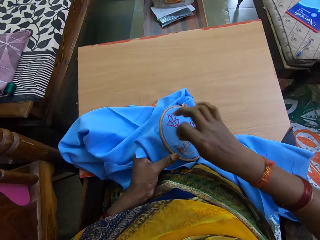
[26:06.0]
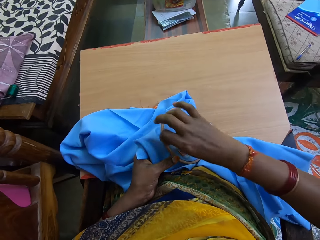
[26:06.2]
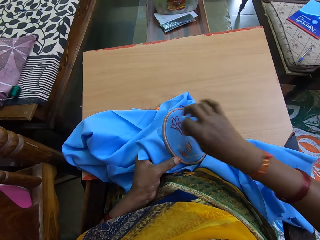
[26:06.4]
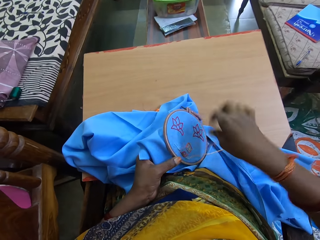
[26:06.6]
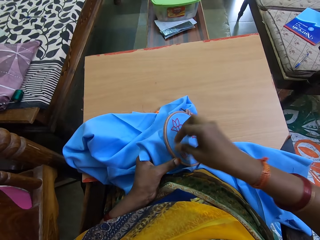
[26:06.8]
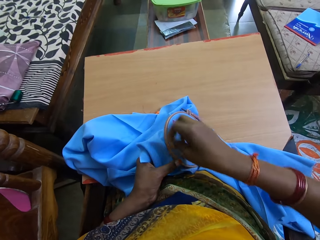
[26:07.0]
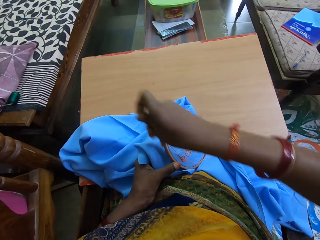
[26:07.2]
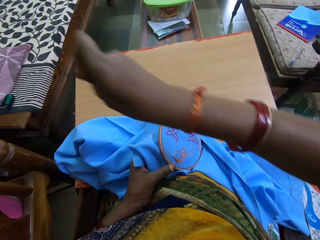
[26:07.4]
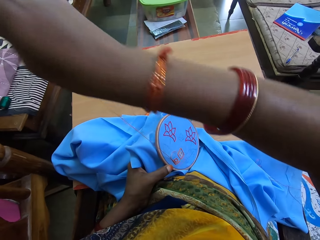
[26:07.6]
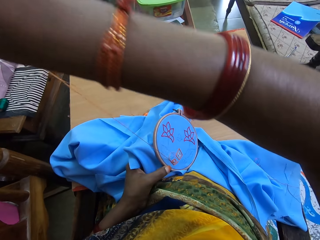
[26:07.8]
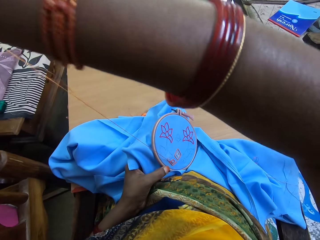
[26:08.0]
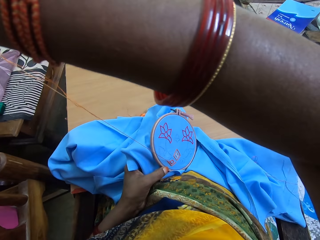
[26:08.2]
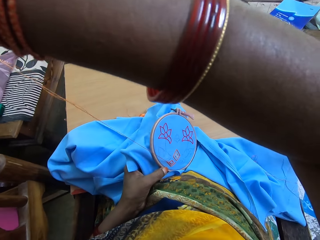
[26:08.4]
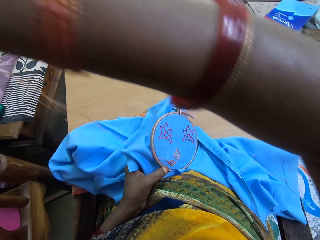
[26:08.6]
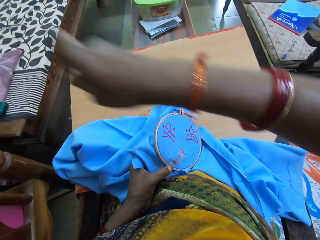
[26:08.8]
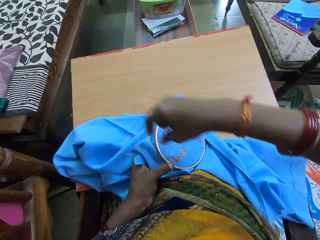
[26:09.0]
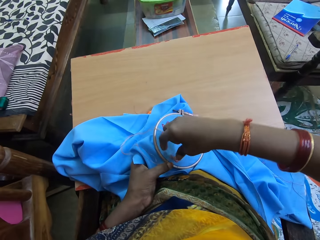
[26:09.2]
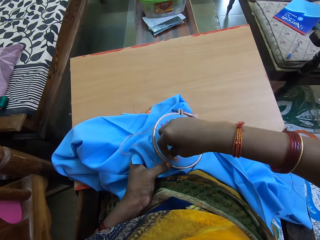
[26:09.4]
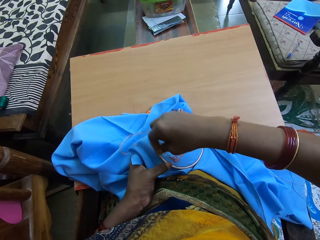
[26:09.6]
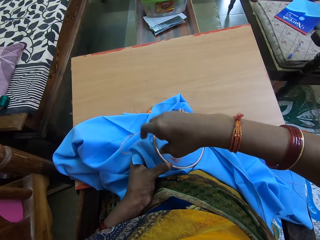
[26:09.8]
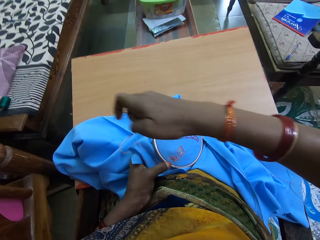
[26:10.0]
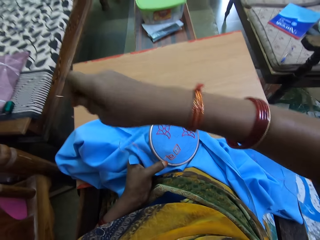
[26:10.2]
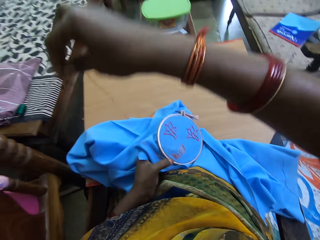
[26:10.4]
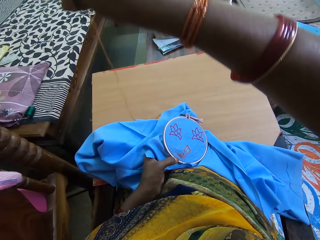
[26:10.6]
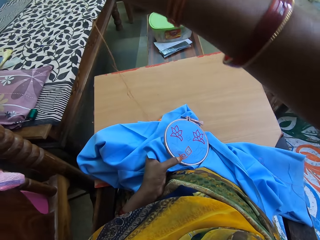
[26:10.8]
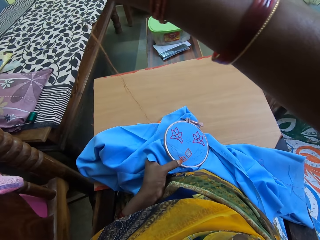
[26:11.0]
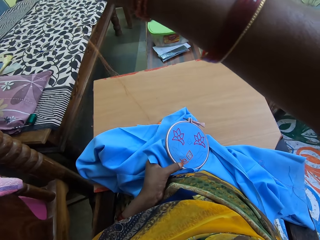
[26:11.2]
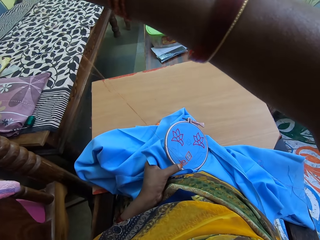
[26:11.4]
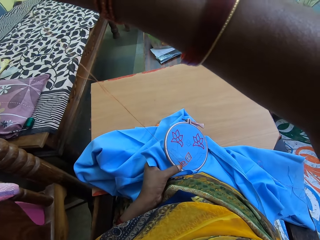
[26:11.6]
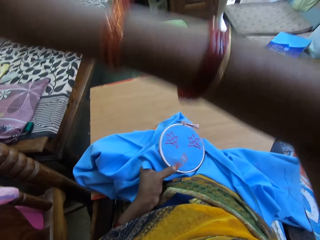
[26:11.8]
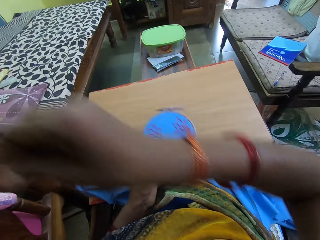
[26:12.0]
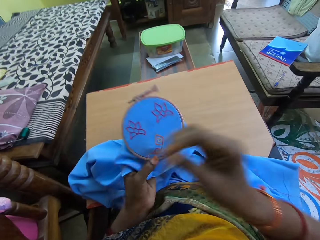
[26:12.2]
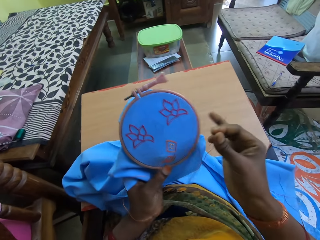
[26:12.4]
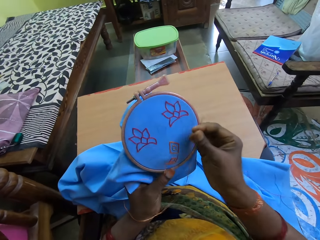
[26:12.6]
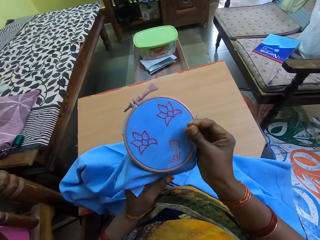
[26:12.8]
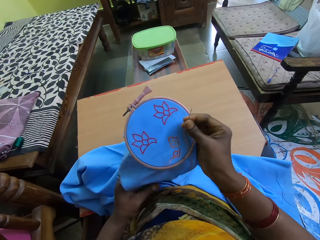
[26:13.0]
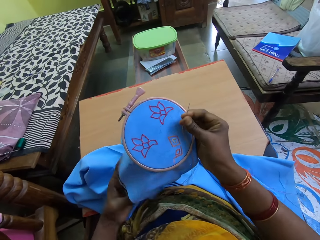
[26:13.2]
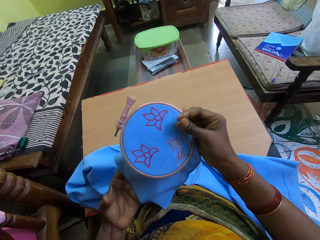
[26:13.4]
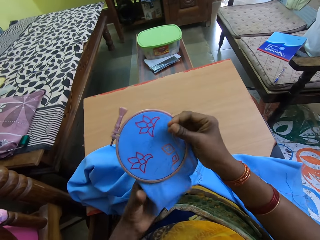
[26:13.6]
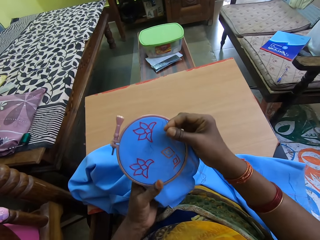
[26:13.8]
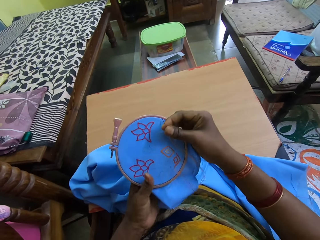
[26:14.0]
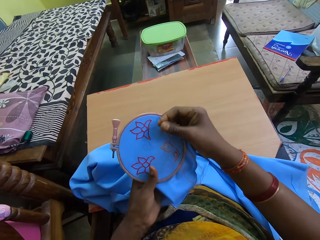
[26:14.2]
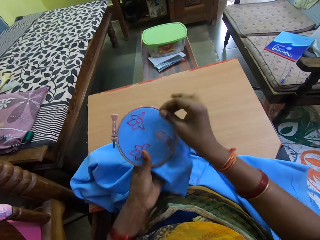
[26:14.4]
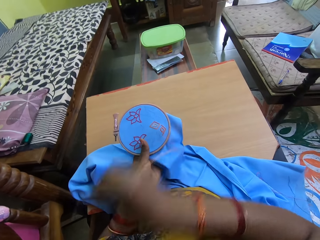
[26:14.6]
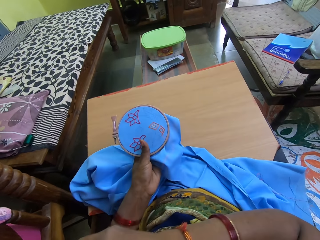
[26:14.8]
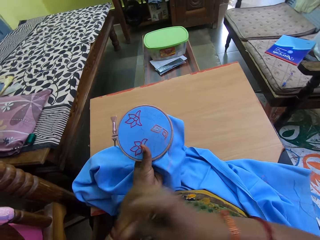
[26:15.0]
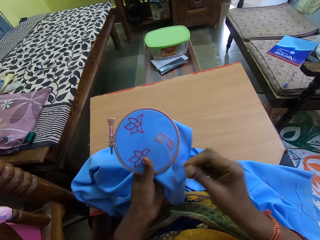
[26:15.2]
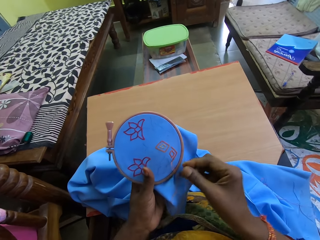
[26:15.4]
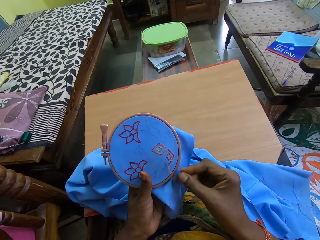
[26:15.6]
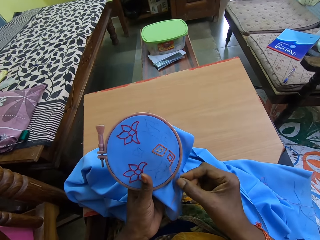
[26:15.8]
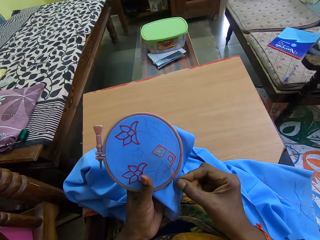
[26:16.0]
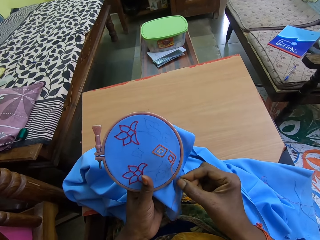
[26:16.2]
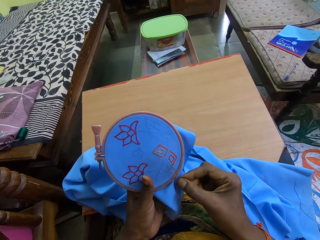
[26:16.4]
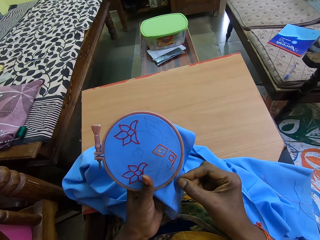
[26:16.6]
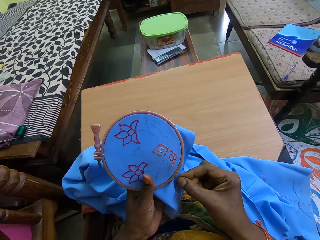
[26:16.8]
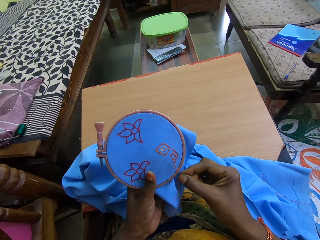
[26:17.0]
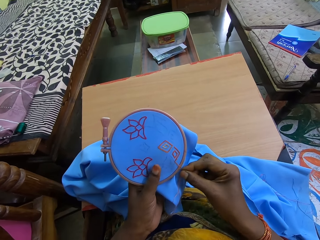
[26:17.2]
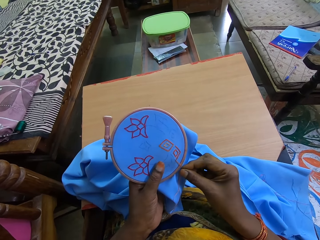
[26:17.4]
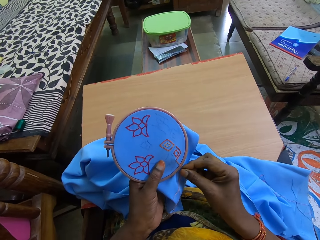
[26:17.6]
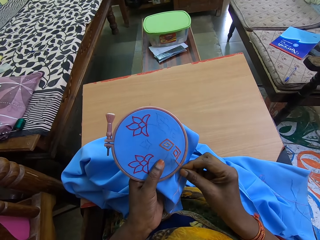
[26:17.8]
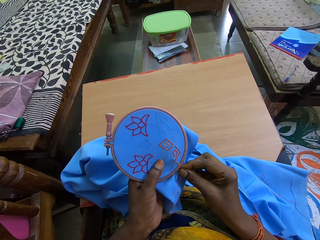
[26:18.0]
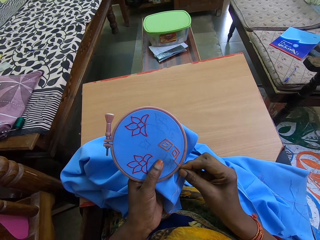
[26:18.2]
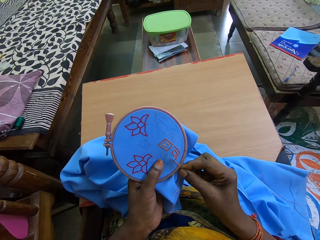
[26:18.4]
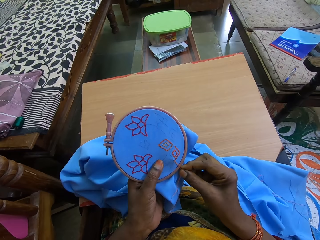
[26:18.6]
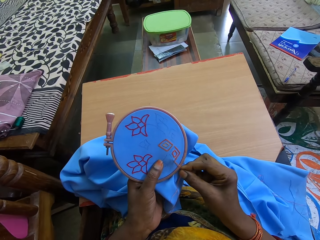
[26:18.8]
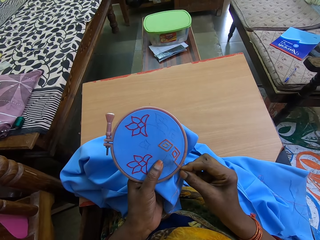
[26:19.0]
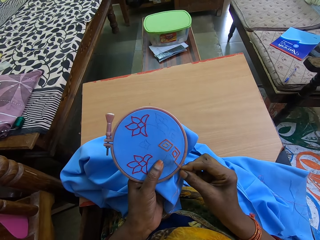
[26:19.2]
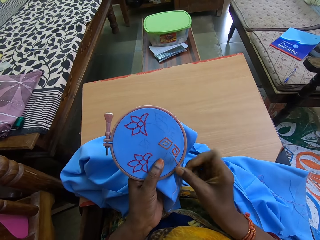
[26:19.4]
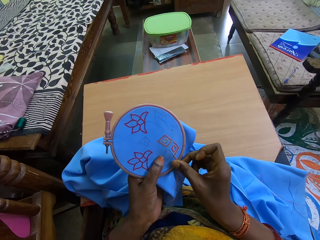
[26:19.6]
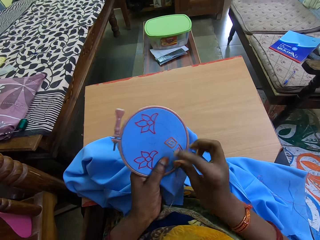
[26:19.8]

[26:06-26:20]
The camera wearer sews the cloth with a needle. She twists the thread on the needle. She pulls the thread. She adjusts the fabric with her hands. She wipes her left hand with her right hand. She embroiders the fabric with the needle and thread in her right hand.

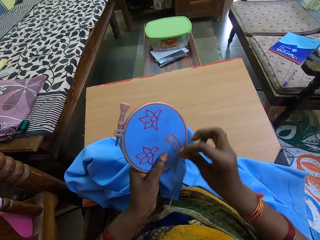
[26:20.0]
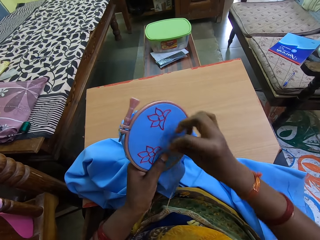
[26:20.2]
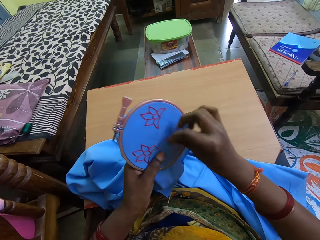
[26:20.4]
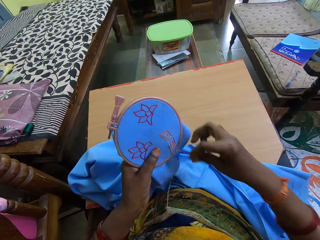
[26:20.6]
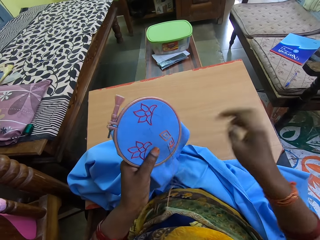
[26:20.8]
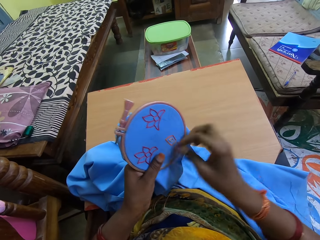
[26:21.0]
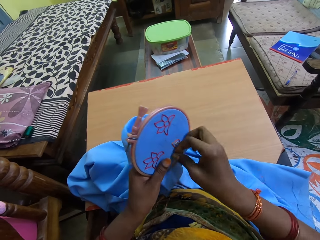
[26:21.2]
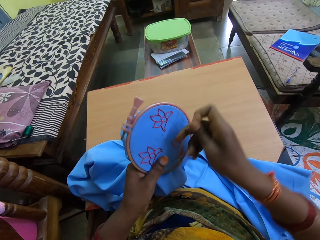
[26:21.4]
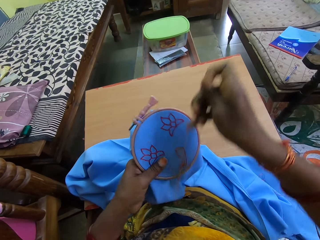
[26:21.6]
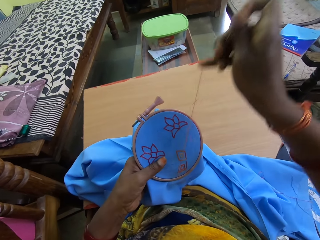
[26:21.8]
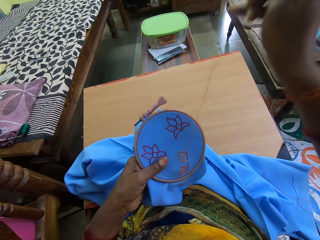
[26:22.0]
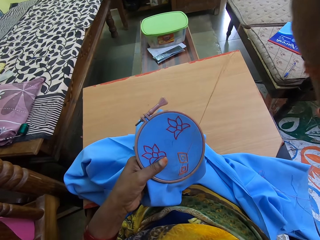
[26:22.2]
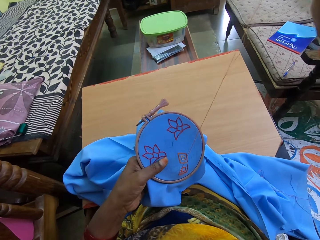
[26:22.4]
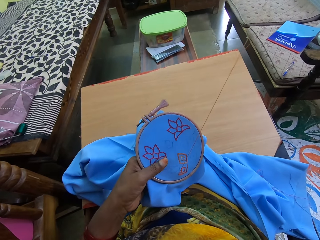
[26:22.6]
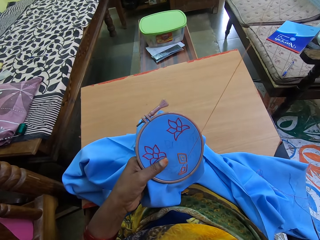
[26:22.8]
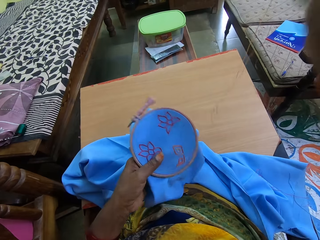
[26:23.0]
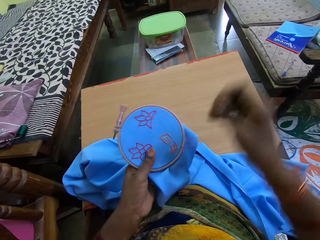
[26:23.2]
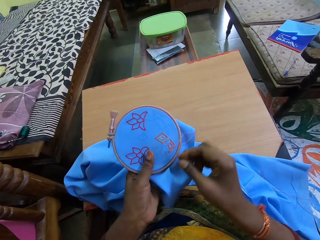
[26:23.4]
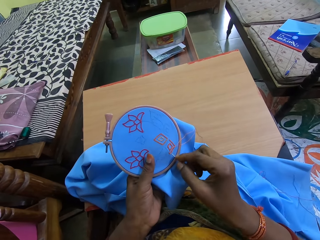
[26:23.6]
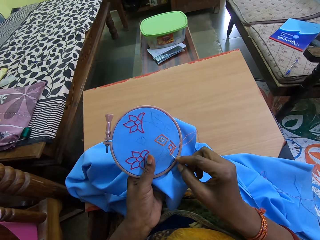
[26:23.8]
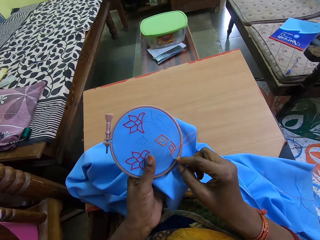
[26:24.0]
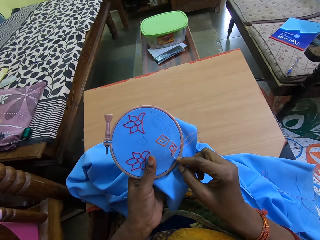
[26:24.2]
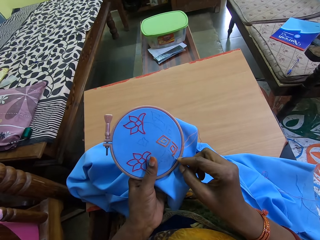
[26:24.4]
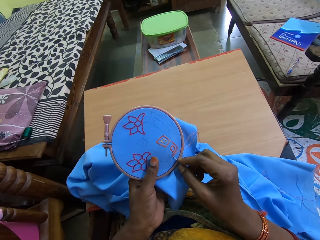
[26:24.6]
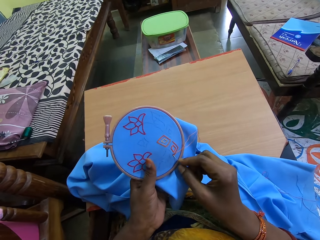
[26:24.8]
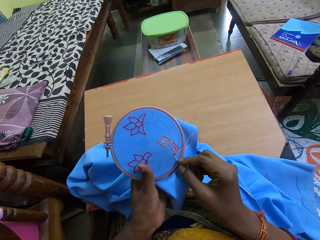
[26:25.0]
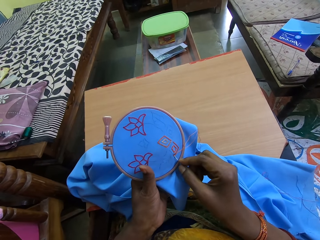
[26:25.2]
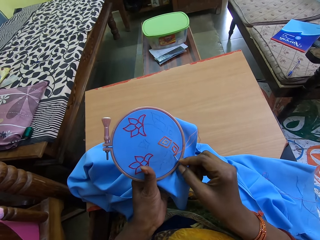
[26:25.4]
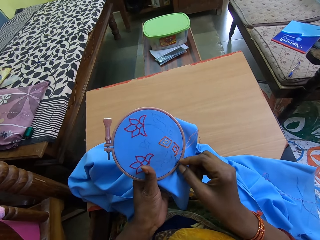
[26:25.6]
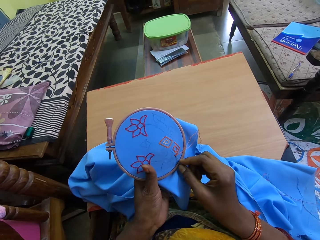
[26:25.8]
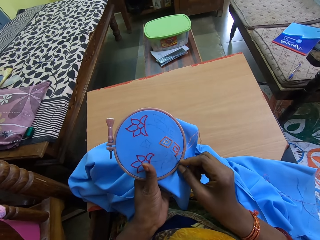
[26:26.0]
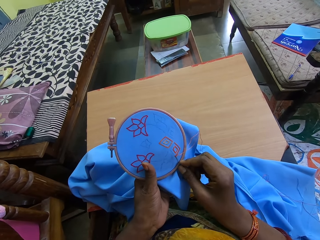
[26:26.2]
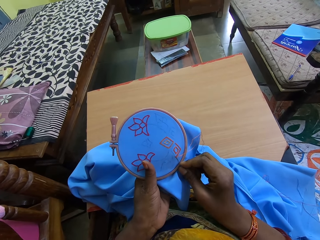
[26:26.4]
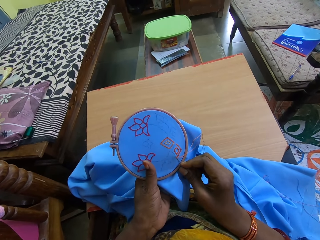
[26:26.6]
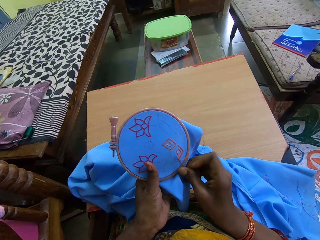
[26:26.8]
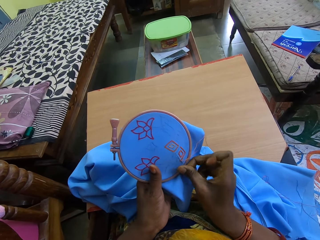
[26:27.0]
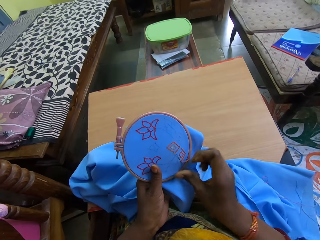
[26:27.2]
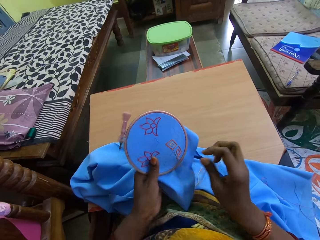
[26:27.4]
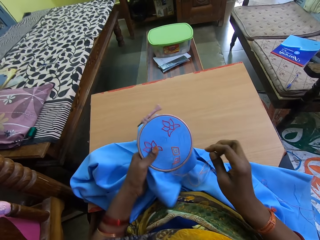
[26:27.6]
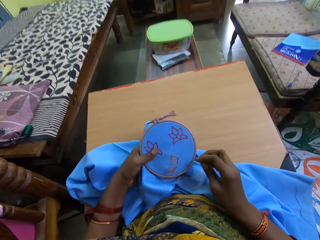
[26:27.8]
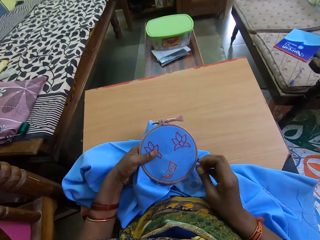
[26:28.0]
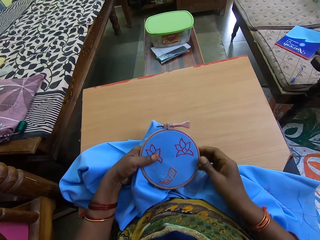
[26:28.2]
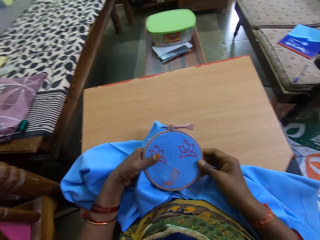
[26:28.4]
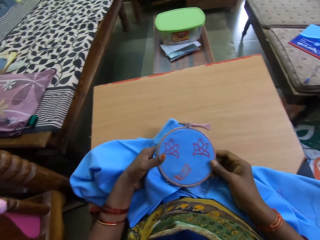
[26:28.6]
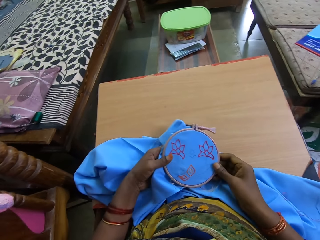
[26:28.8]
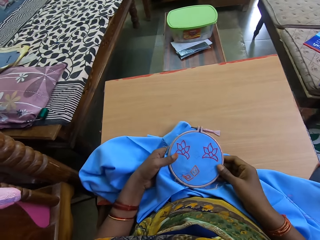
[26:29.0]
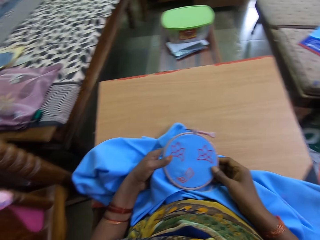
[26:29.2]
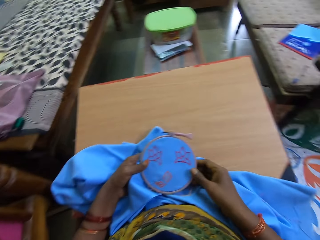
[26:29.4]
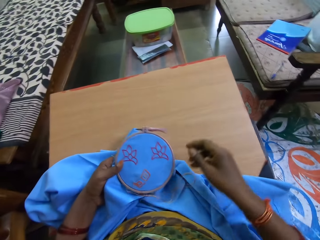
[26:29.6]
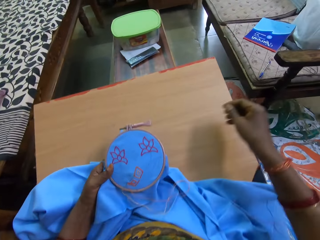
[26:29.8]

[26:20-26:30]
The camera wearer twists the thread on the needle. They pull the thread. They sew the cloth with the needle.
